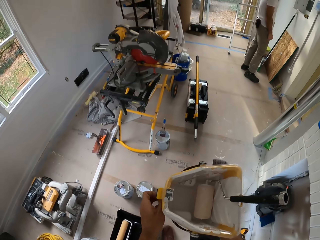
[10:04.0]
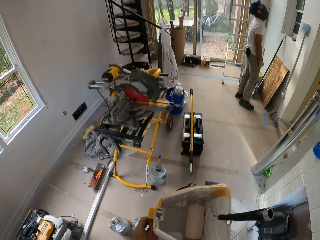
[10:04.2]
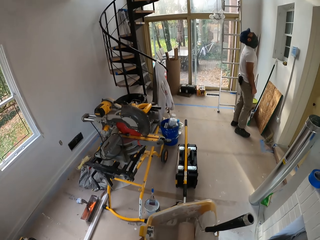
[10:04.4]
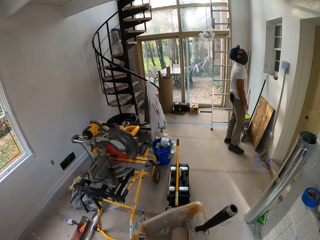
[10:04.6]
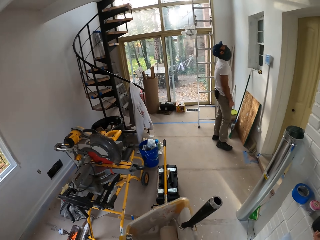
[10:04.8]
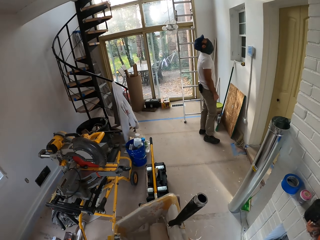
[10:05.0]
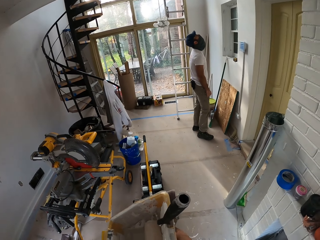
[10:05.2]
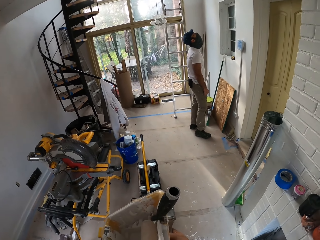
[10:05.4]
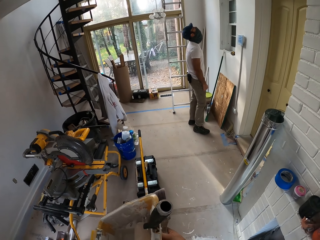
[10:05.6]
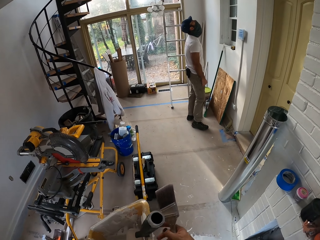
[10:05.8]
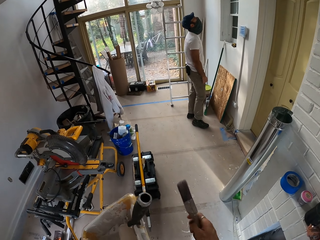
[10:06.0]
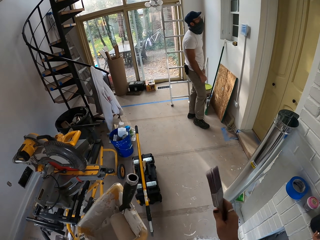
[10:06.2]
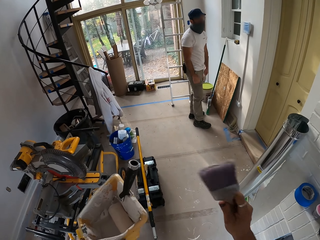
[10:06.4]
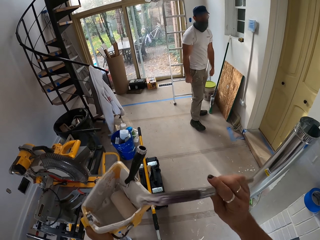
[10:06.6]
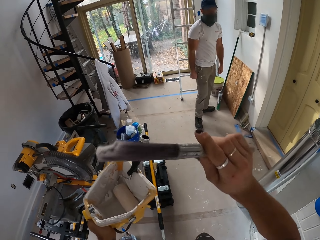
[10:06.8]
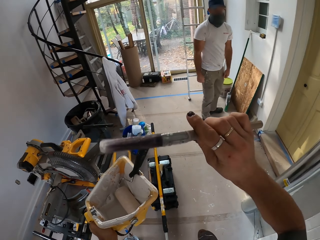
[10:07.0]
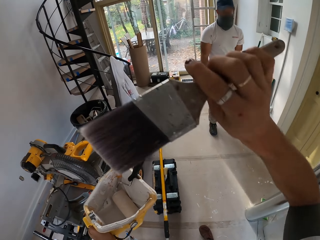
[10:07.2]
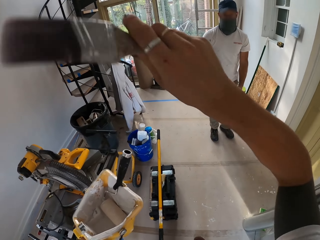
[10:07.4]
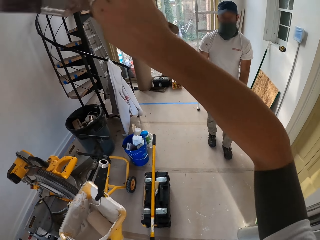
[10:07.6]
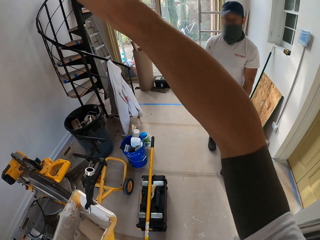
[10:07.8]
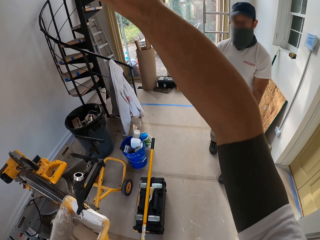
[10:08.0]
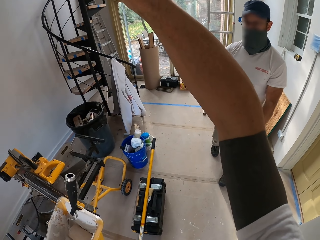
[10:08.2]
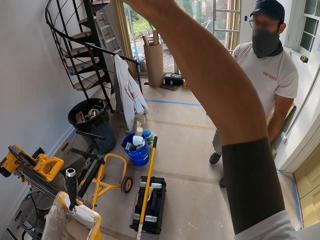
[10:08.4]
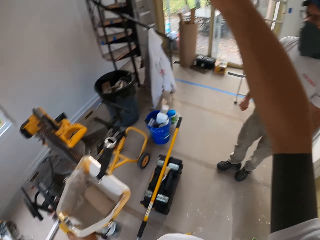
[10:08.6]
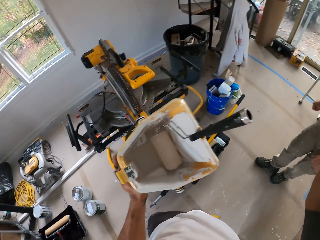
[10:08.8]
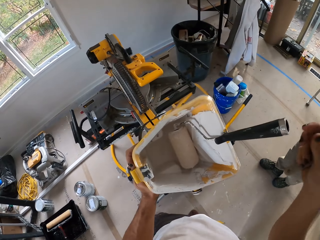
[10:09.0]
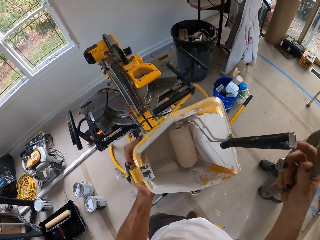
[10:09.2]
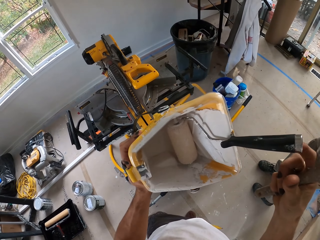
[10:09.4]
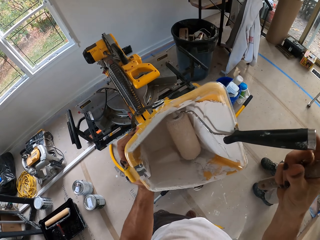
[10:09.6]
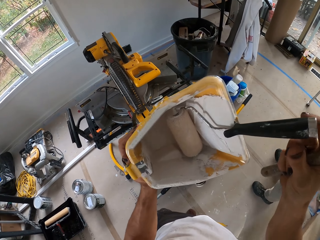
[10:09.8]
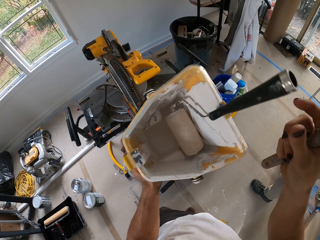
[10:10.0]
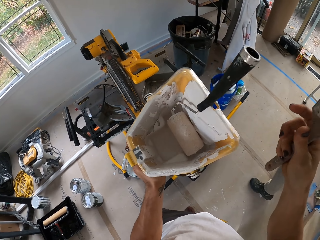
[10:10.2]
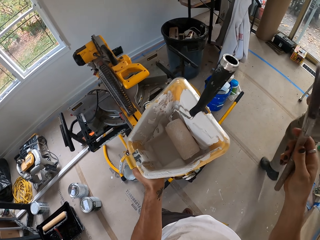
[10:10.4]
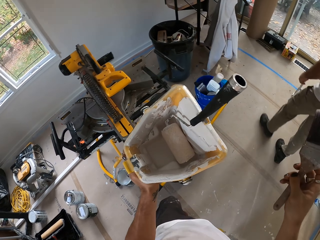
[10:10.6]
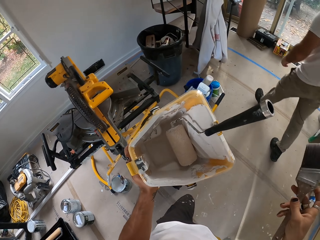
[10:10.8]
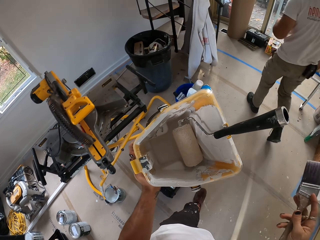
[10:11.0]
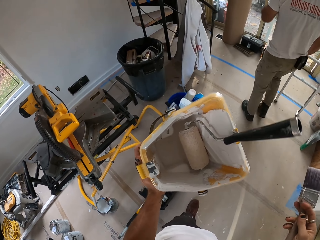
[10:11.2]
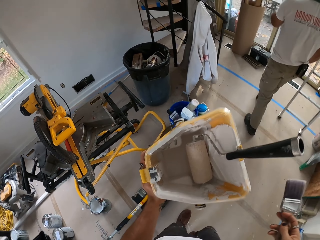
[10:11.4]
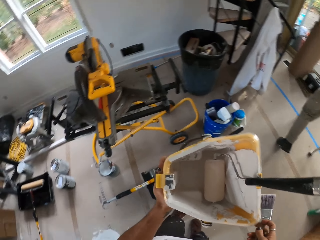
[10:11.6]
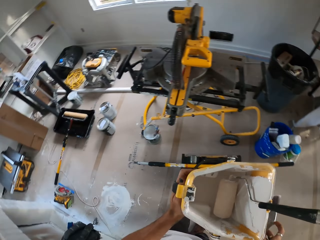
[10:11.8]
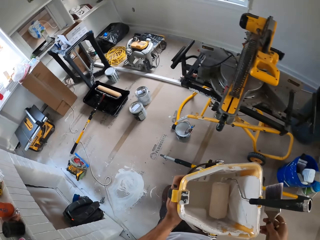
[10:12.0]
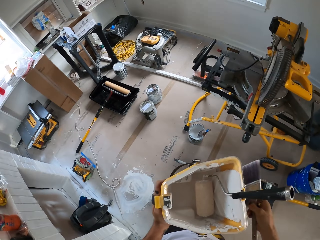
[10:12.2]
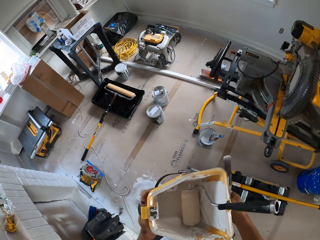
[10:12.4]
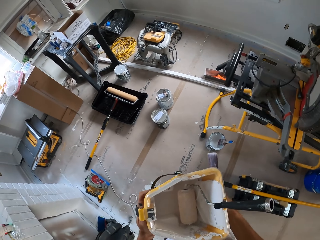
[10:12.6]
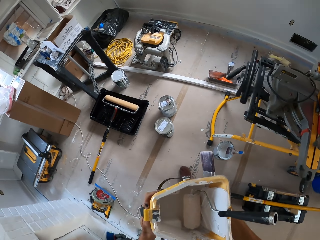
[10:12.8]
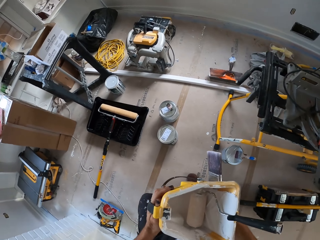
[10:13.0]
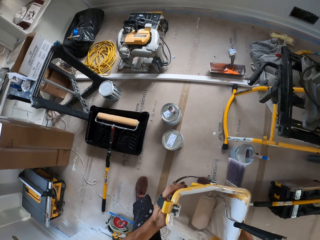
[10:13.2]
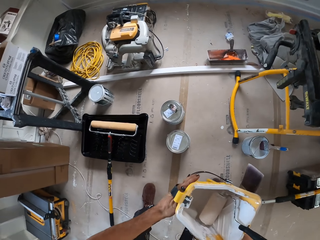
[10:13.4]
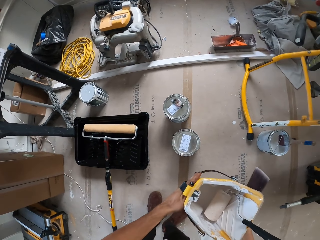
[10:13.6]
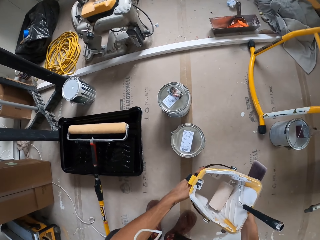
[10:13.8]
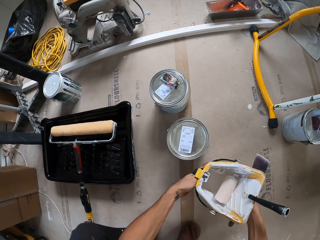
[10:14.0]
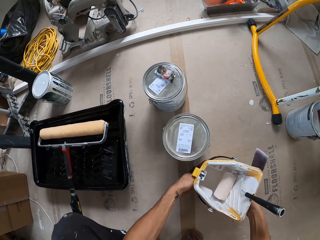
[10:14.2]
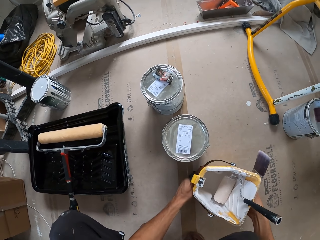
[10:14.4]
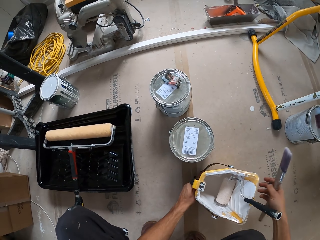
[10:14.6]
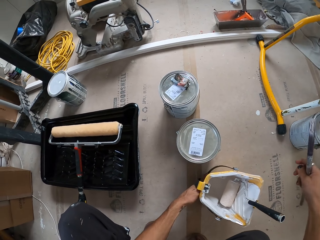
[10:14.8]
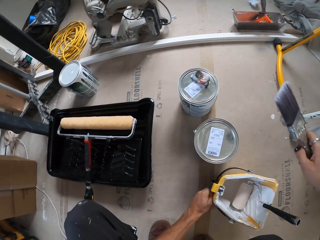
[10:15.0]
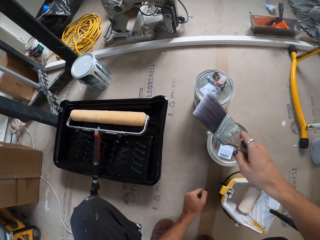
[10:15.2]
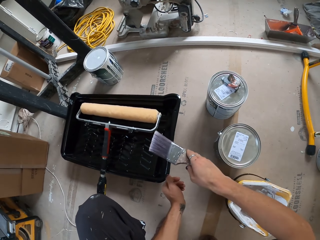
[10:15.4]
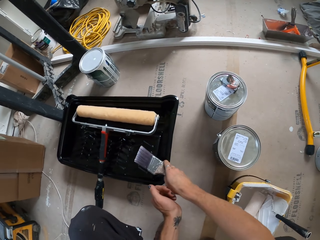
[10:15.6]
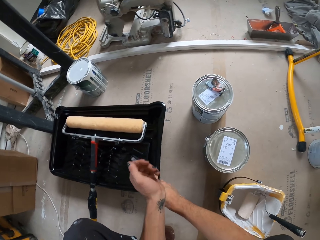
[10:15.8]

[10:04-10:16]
A man looks at something. The camera wearer raises the paint brush. They talk to the man. The man walks around the house. The camera wearer checks the paint bucket. The man walks around the house. The camera wearer walks around the house, bends down, and places the paint bucket on the floor.

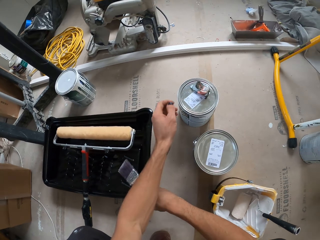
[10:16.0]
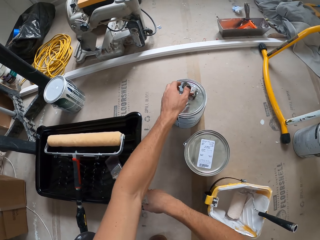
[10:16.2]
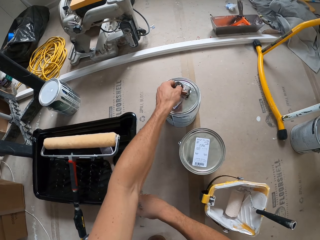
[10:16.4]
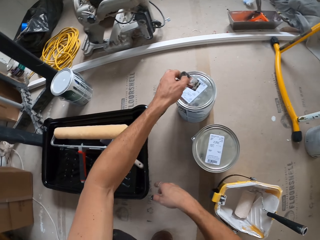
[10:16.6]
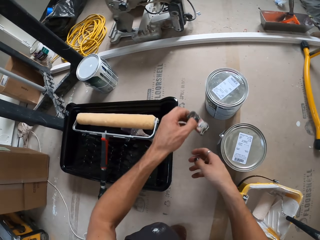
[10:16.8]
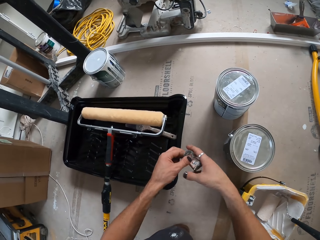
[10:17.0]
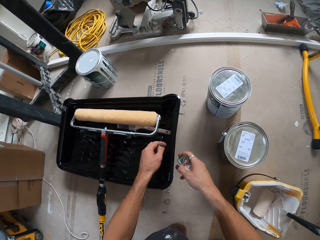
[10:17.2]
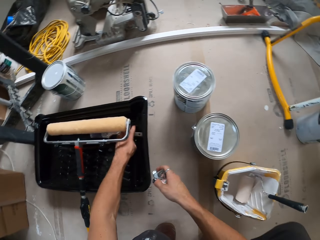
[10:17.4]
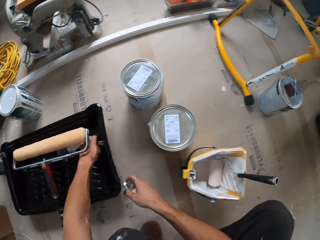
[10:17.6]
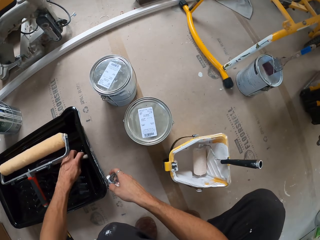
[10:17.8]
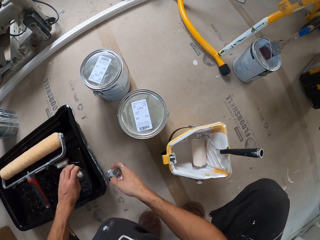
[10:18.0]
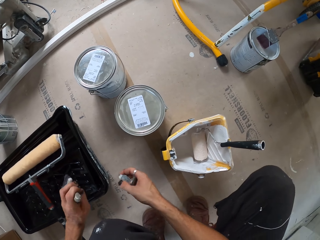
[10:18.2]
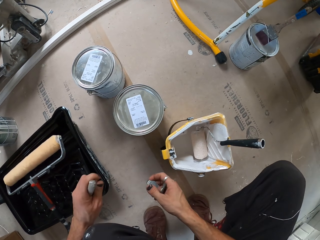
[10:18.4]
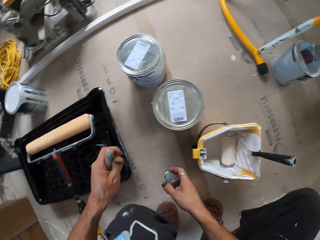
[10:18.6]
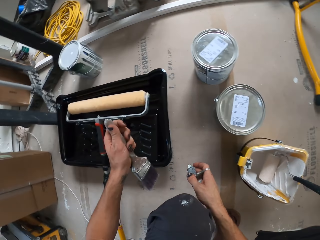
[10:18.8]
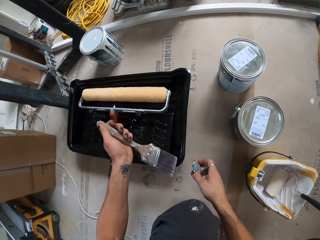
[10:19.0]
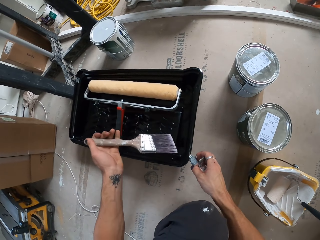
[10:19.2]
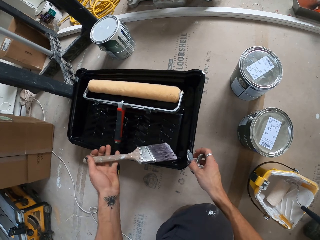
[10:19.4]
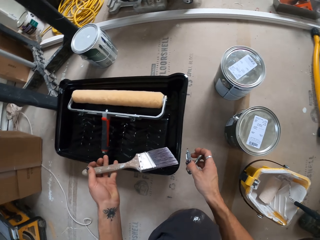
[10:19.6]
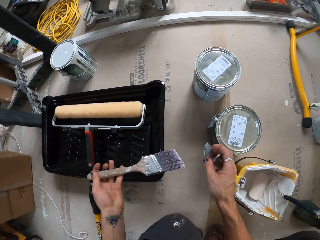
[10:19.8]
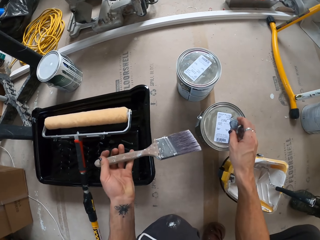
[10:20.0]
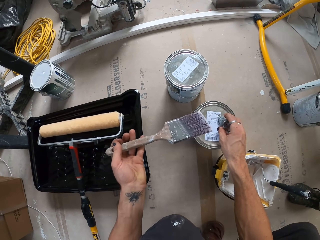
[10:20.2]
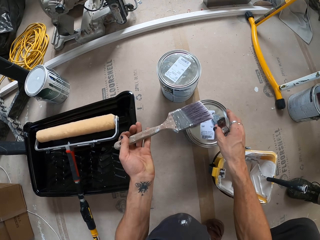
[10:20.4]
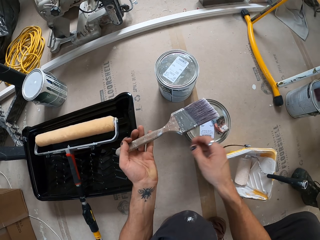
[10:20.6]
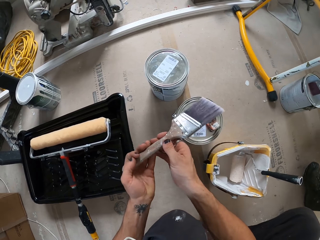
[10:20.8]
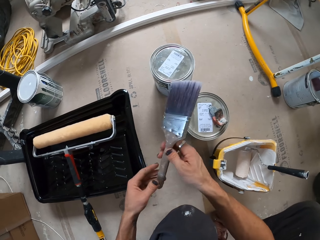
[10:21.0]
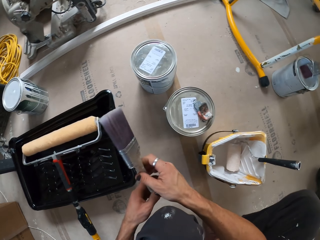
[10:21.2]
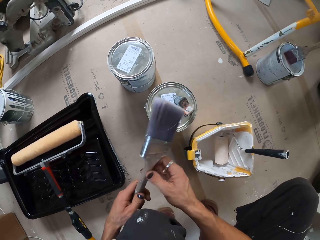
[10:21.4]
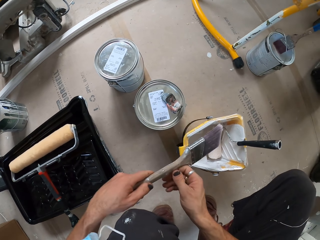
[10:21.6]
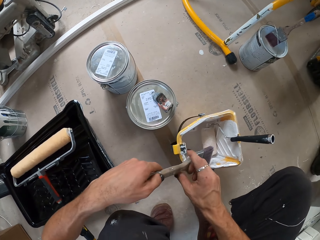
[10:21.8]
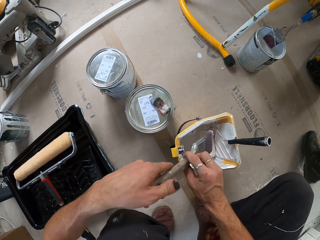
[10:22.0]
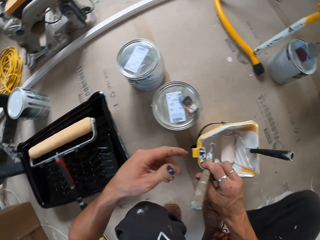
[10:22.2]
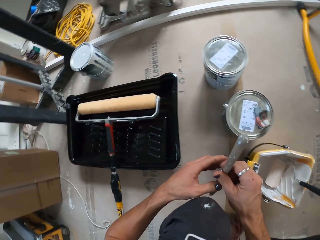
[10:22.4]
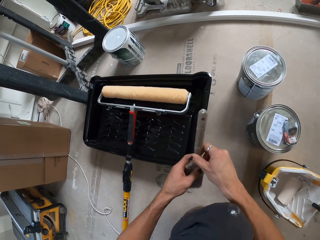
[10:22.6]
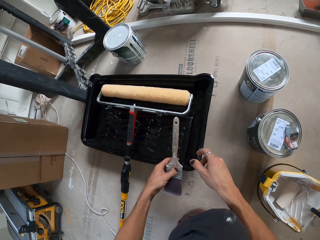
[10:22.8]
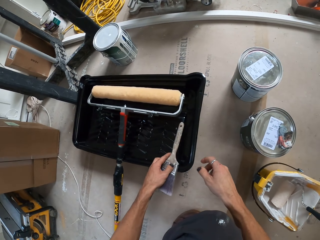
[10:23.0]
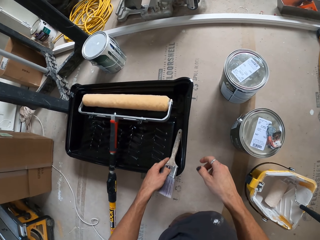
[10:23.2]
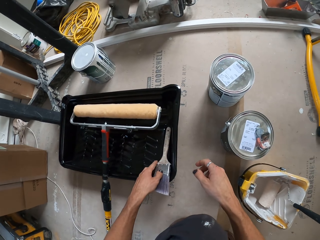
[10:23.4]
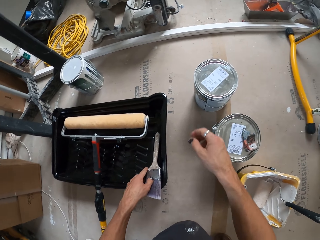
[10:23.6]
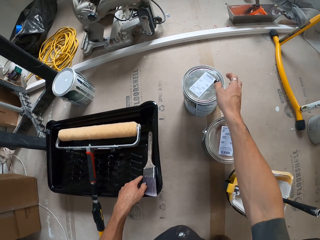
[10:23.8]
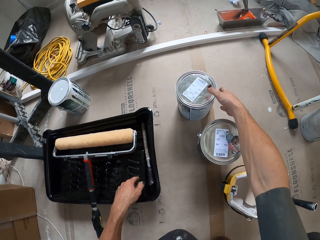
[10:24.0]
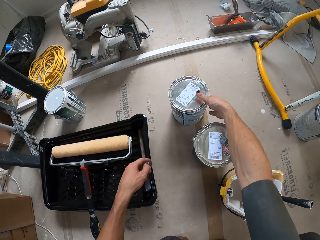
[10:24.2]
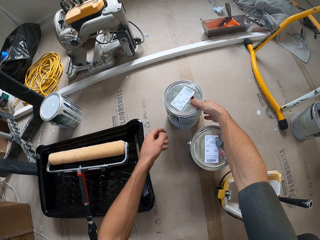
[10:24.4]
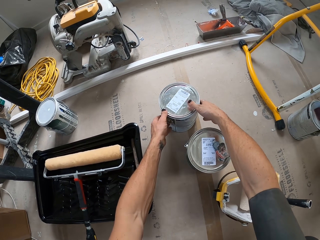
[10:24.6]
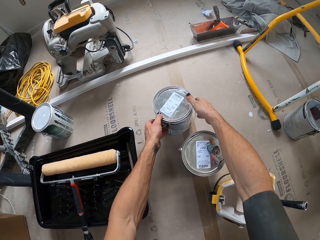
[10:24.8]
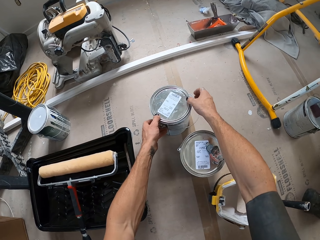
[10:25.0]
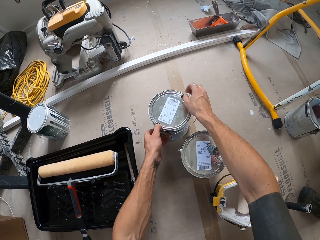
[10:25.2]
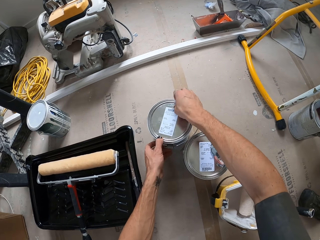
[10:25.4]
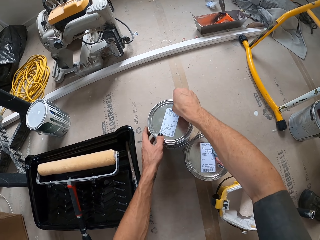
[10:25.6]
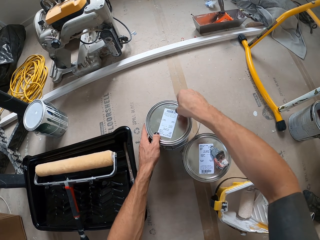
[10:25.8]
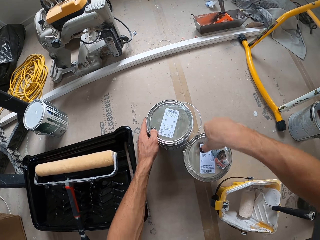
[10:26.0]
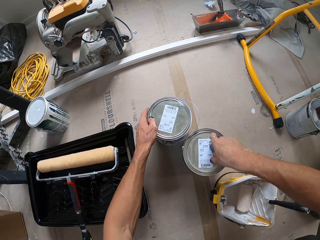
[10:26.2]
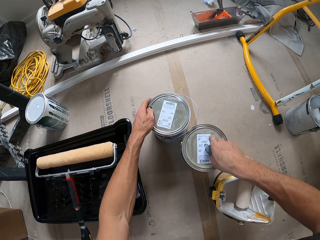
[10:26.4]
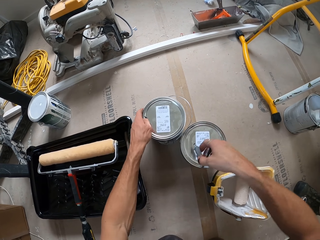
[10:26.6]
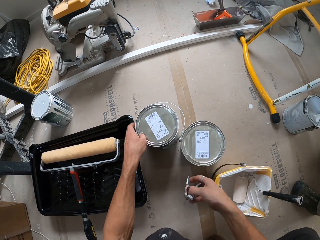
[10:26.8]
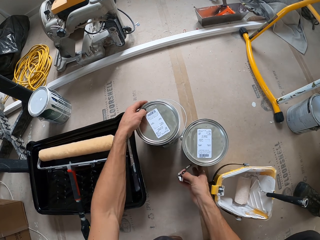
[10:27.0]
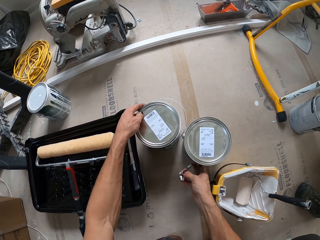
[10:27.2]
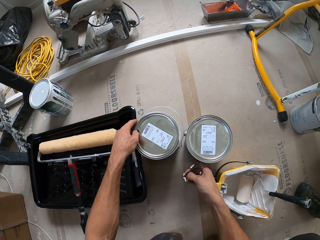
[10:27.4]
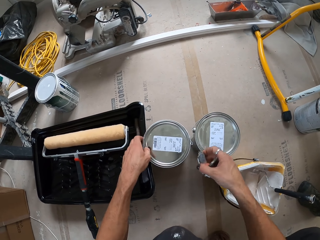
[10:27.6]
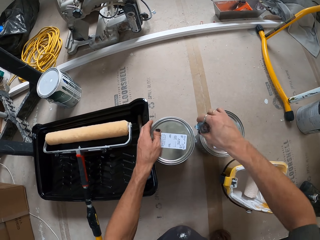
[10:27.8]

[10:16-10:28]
The camera wearer places the paint brush on the paint tray. They pick up the opener on the paint can or tin. They pick up the paint brush. They look around the floor. They put the opener on the paint can. They hold the paint brush. They place the paint brush on the paint tray. They pick up the paint can. They move the paint tin. They pick up something.
